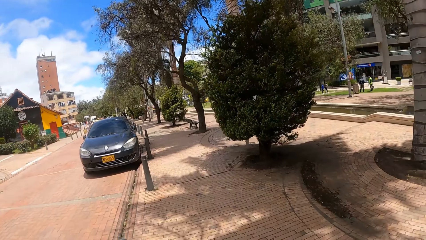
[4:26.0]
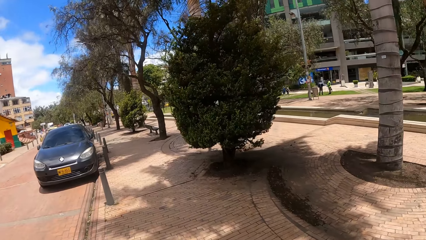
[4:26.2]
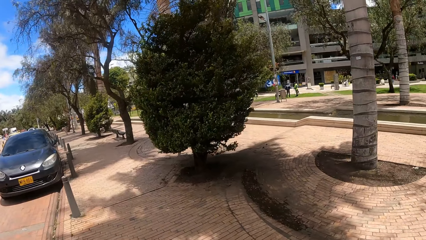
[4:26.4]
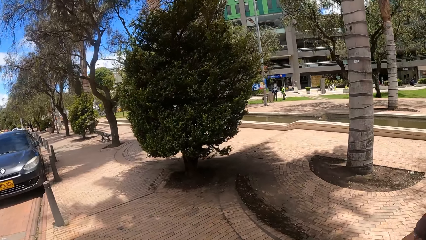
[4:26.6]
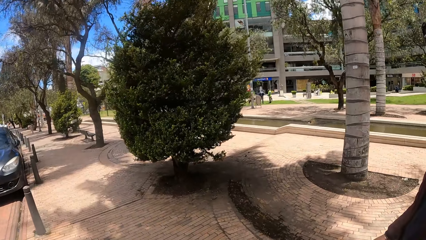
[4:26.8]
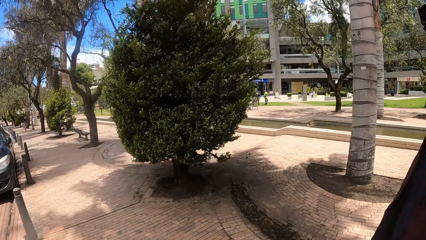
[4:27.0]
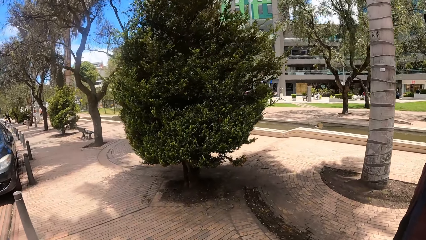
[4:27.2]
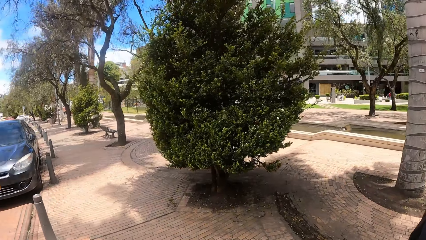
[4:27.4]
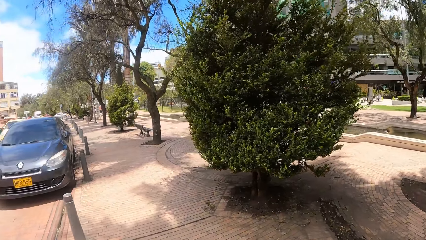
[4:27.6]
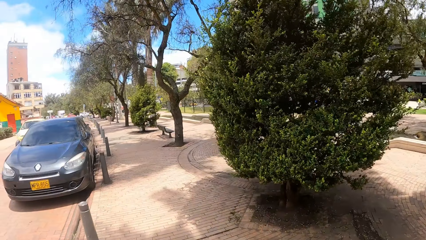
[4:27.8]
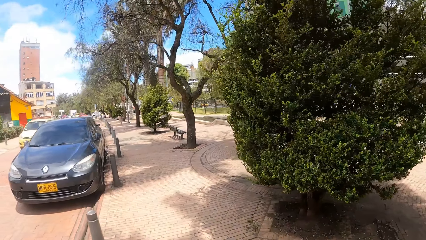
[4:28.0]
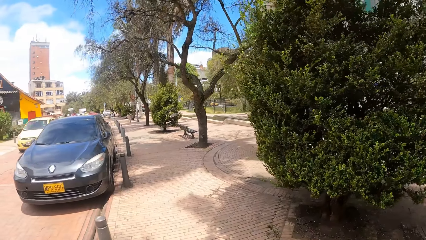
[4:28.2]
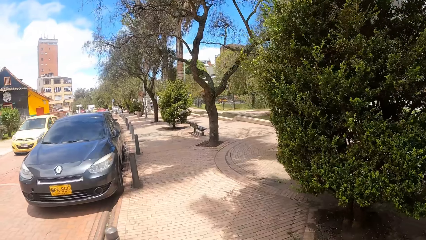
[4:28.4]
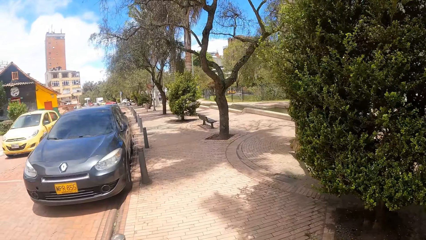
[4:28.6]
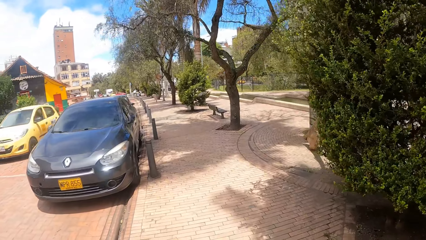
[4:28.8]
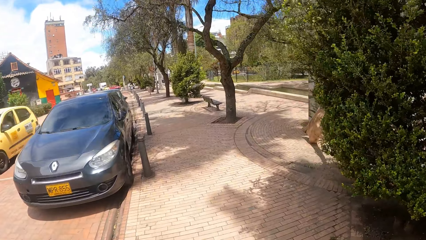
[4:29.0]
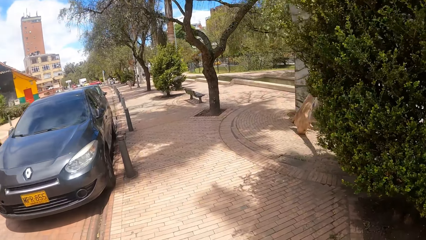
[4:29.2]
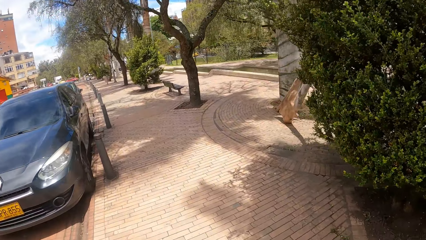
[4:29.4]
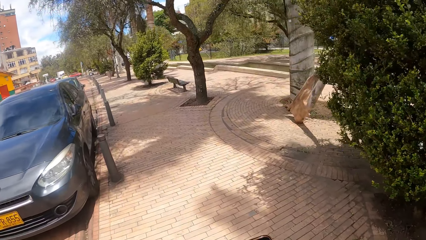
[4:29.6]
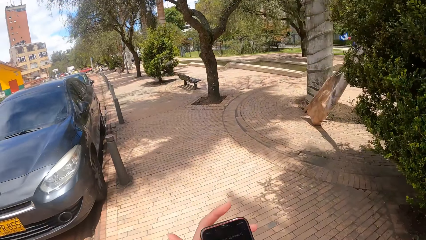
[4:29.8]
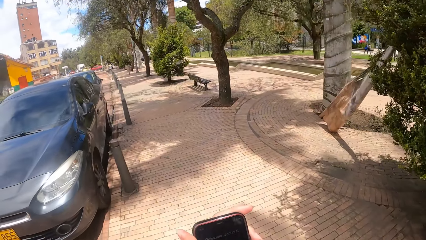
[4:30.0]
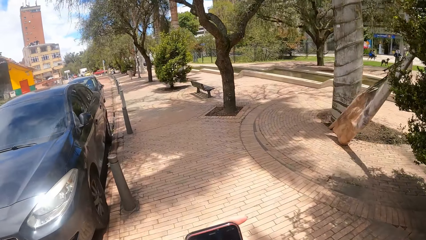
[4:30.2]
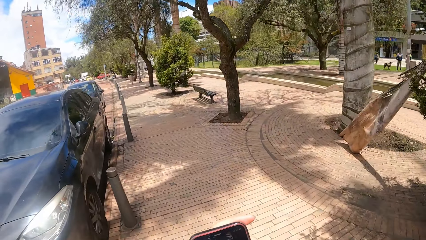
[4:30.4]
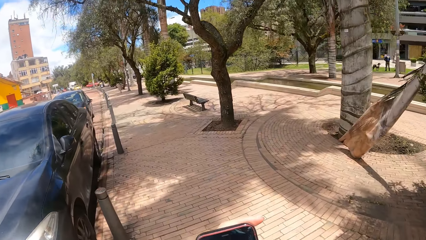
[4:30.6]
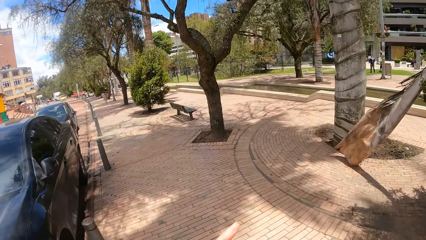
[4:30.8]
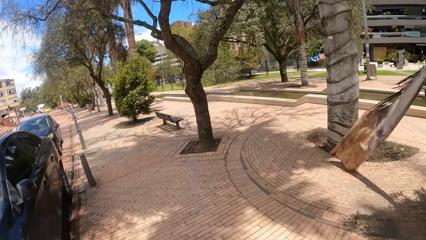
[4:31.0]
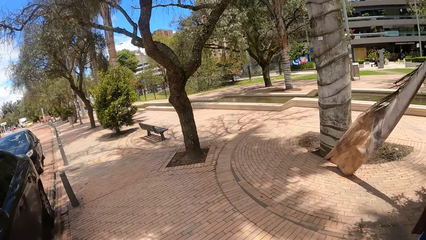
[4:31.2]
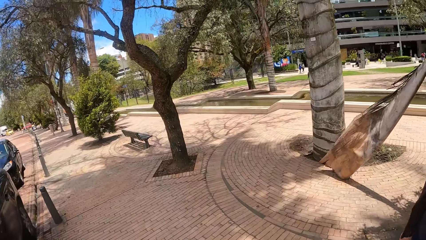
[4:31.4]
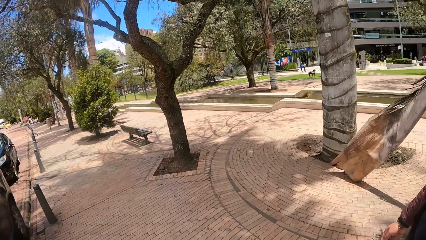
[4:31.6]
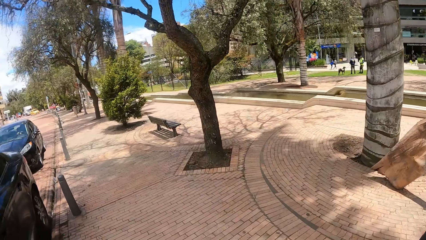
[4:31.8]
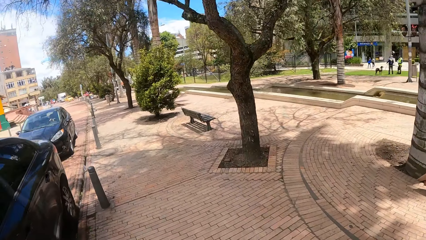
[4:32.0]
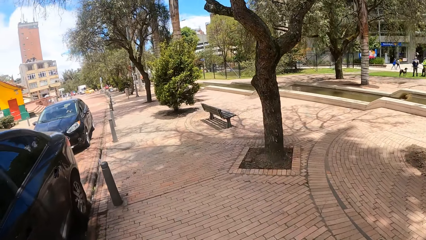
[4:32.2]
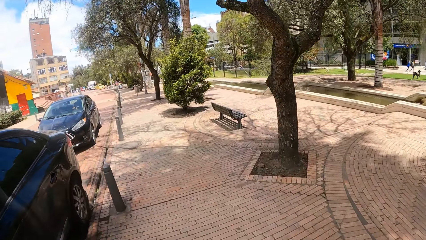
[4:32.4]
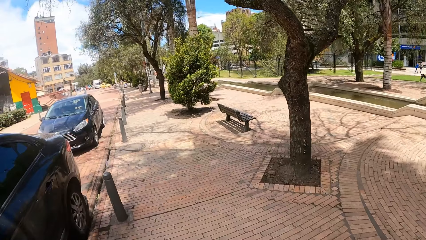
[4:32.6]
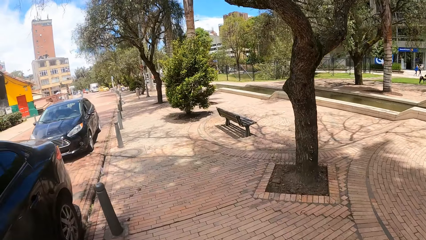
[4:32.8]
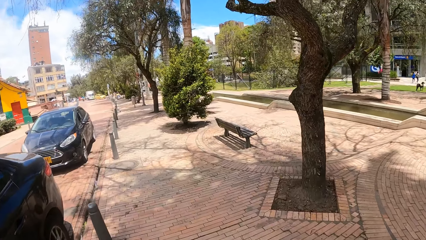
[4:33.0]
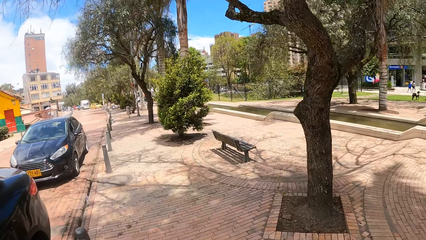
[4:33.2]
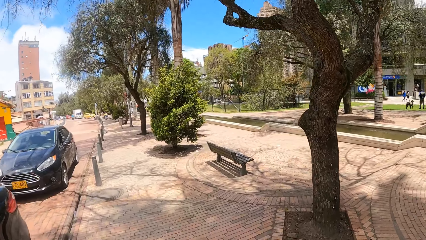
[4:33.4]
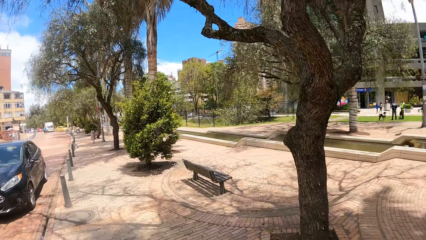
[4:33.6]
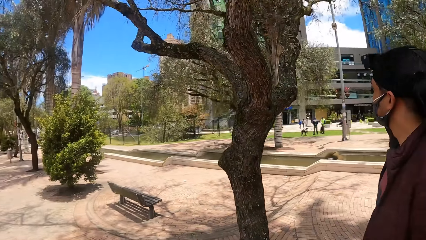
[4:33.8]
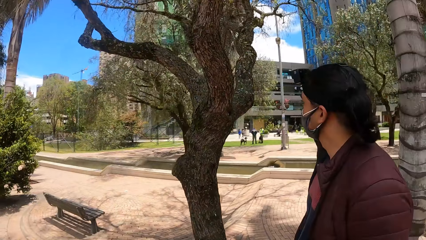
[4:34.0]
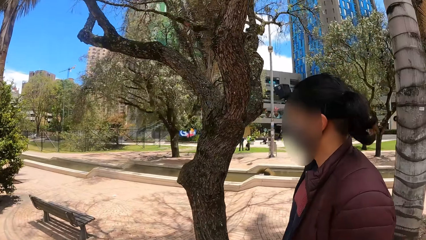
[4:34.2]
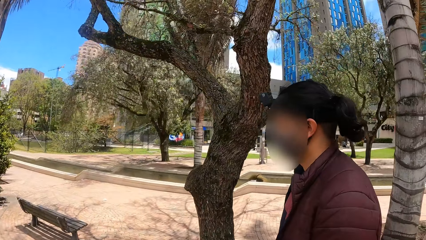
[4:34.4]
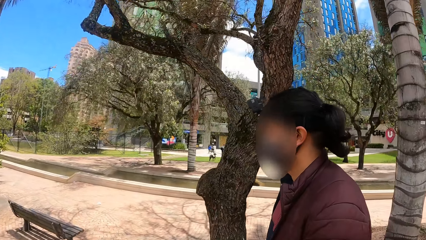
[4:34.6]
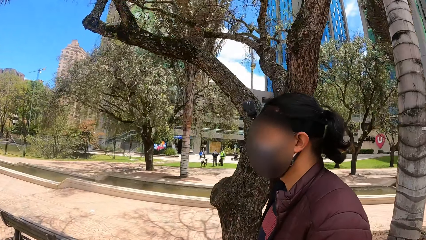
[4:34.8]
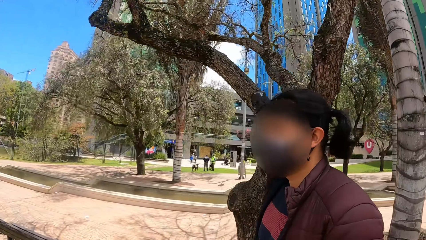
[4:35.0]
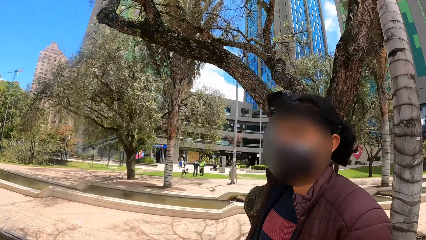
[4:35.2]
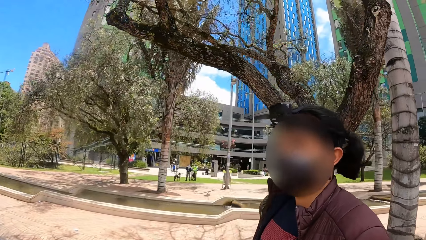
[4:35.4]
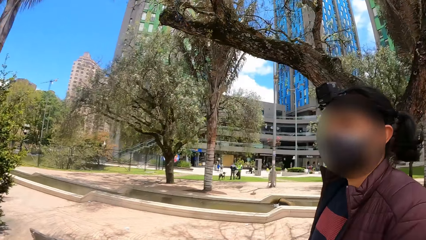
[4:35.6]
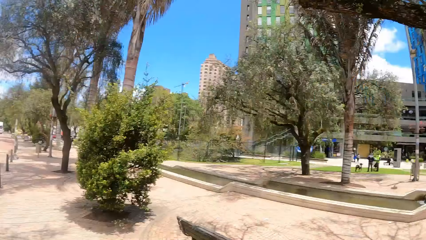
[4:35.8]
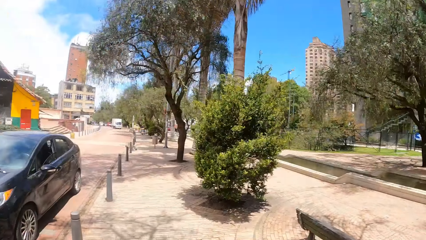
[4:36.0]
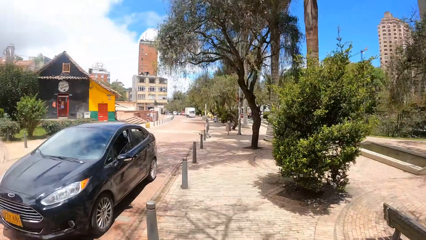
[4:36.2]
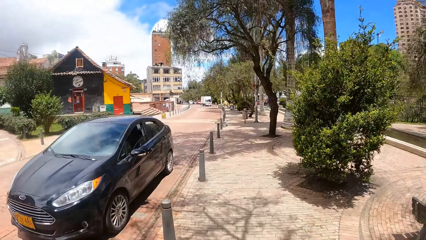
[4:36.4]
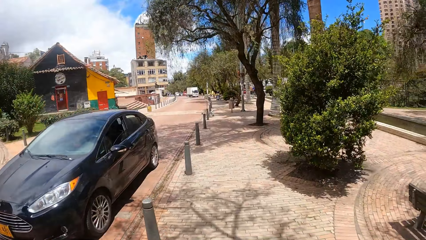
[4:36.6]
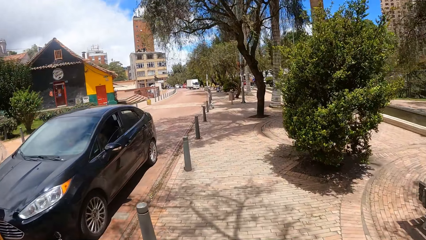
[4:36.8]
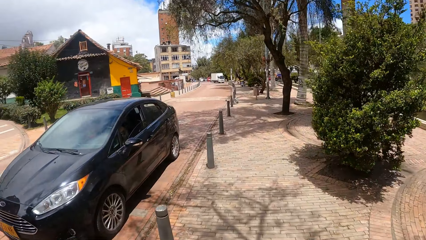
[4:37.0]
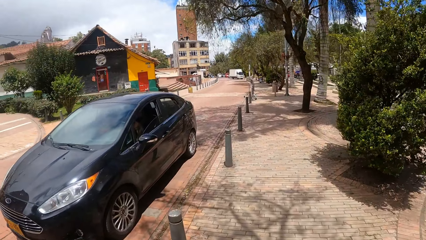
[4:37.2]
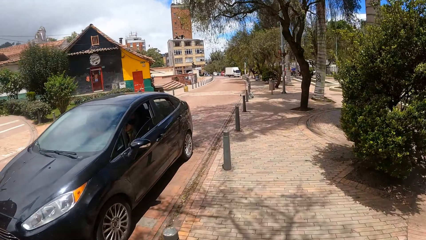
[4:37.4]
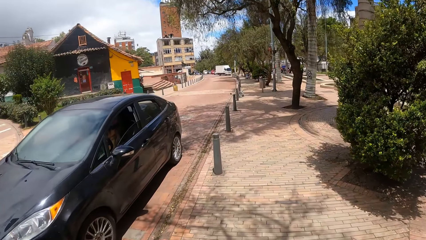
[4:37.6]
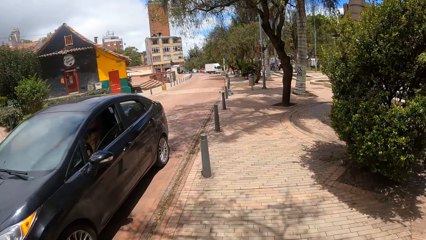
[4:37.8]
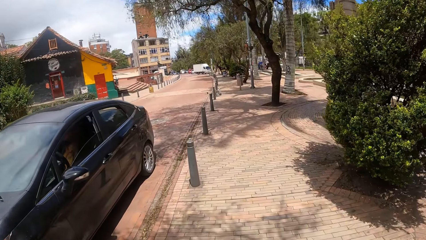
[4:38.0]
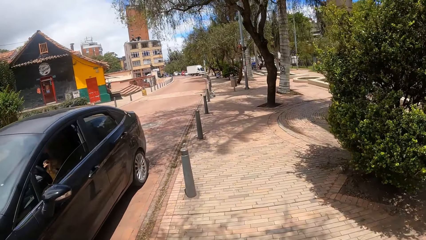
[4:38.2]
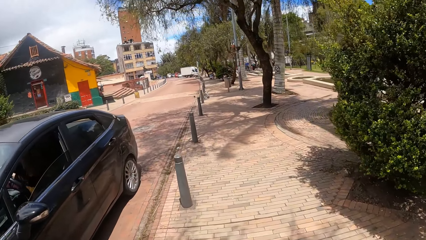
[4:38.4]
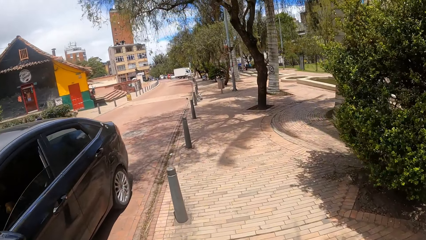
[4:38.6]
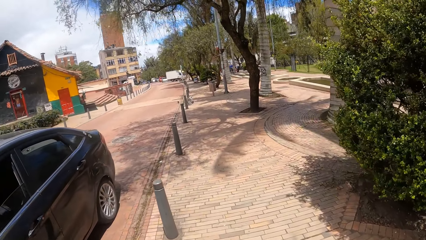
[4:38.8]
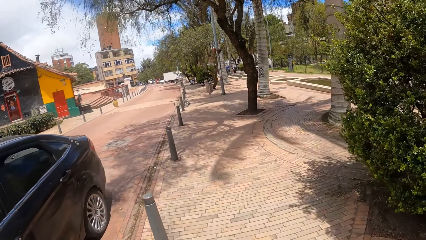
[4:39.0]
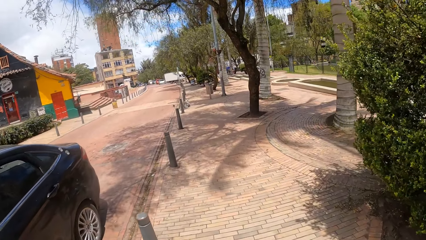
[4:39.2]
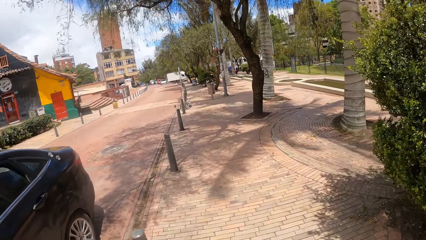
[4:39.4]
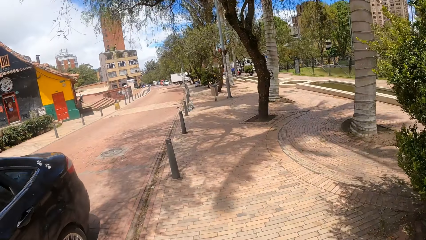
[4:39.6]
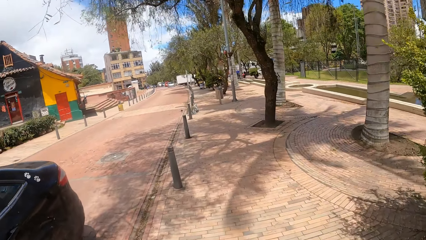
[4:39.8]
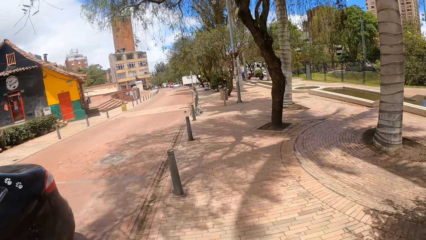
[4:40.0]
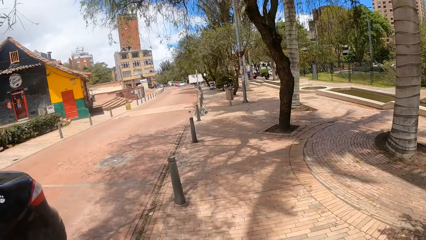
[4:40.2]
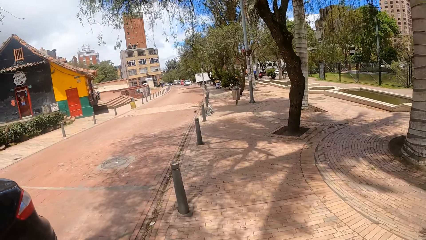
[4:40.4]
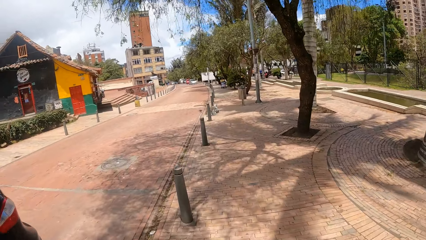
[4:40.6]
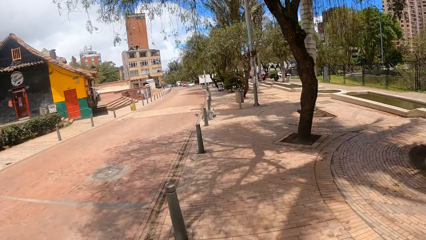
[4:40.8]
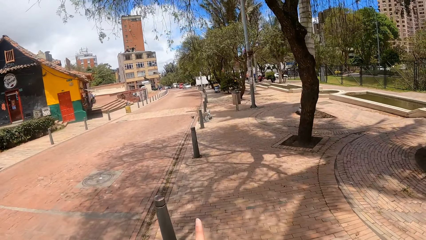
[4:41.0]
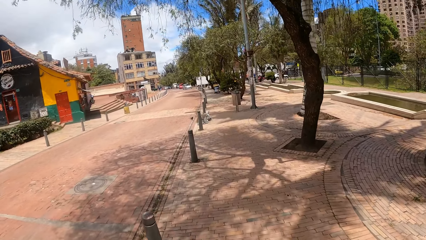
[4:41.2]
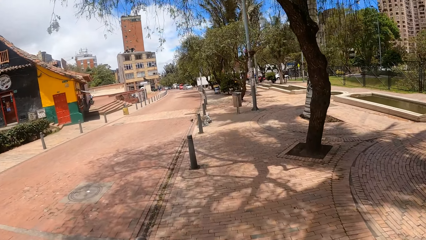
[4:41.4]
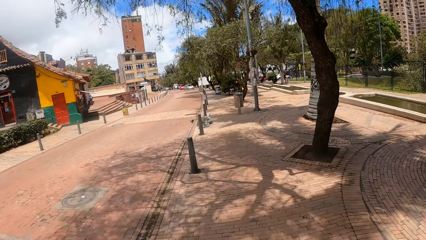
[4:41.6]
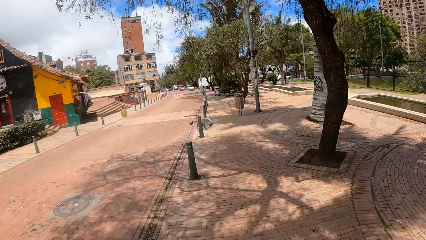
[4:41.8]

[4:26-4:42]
The camera wearer stares outside. They look at the phone. They walk outside. They interact with a woman. They look around.
